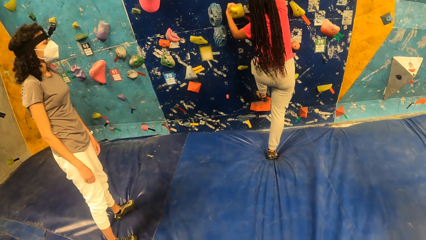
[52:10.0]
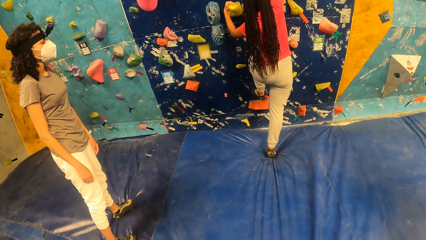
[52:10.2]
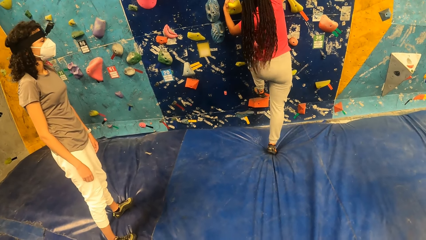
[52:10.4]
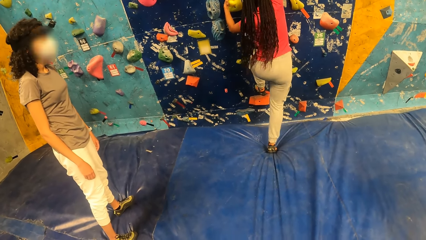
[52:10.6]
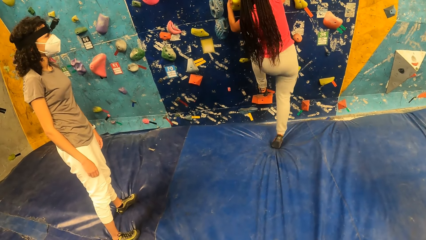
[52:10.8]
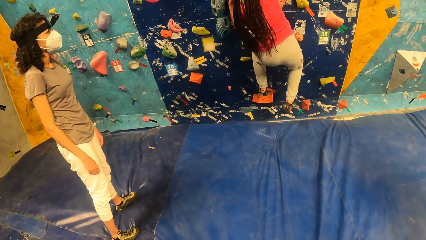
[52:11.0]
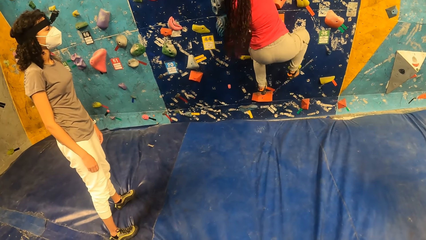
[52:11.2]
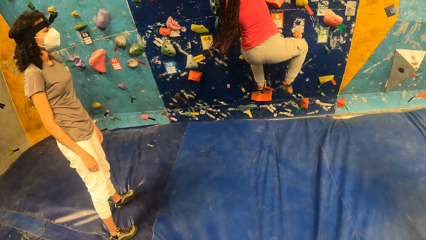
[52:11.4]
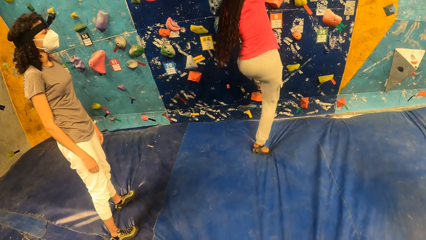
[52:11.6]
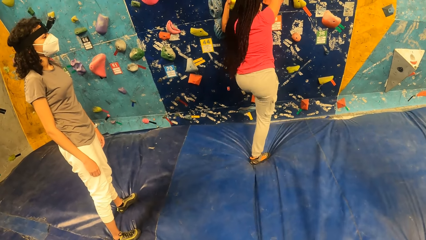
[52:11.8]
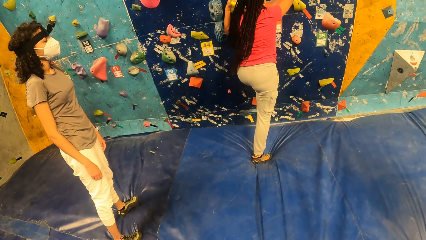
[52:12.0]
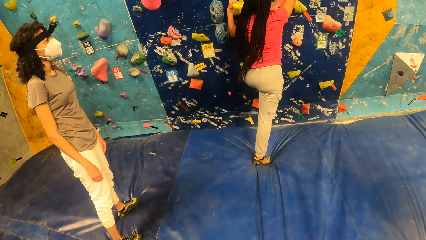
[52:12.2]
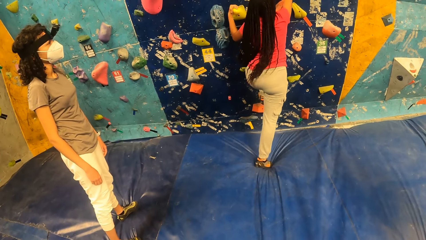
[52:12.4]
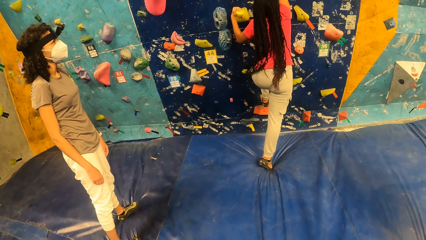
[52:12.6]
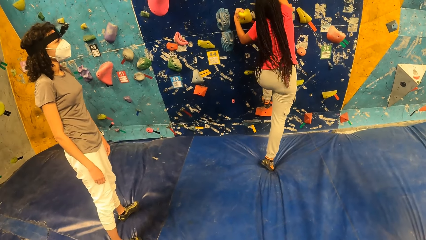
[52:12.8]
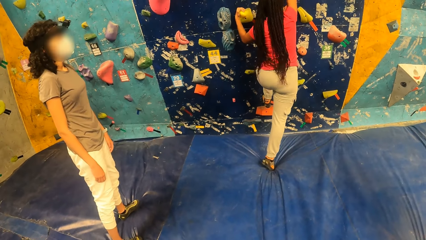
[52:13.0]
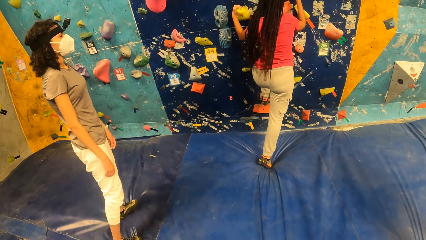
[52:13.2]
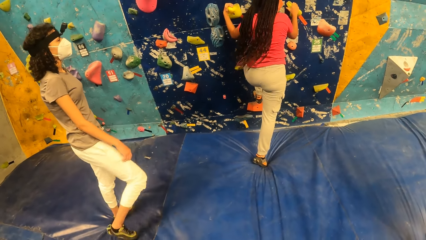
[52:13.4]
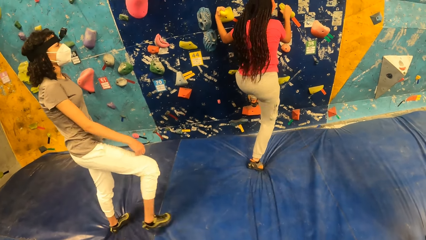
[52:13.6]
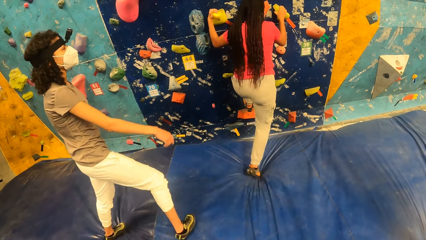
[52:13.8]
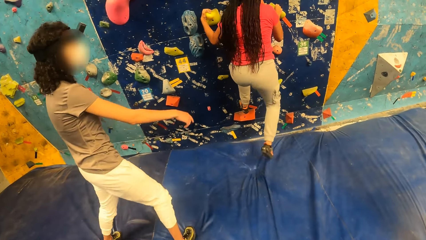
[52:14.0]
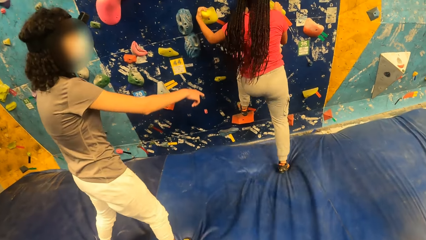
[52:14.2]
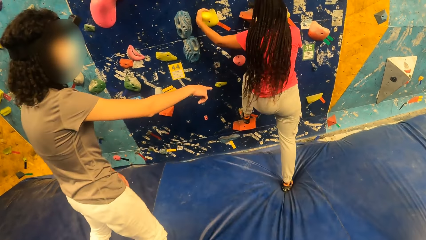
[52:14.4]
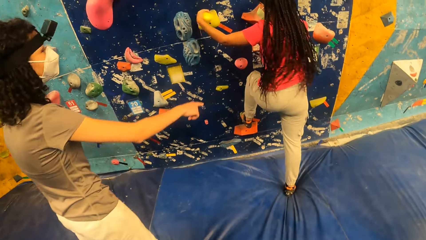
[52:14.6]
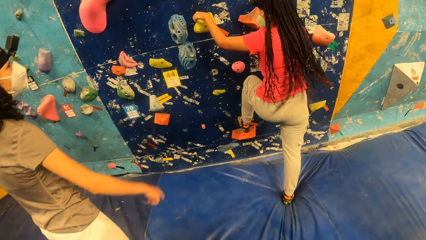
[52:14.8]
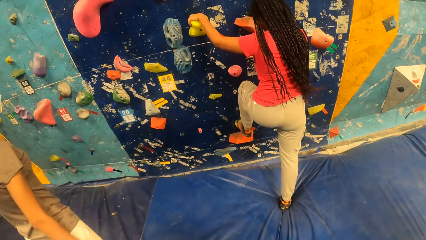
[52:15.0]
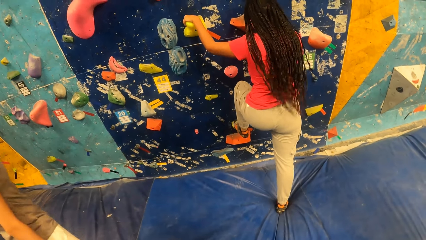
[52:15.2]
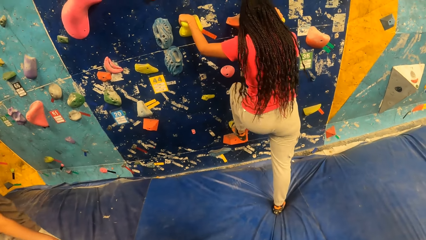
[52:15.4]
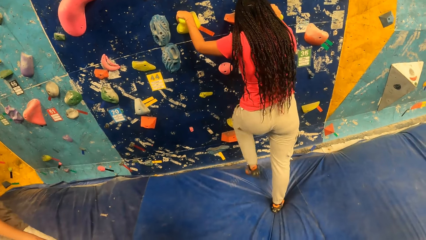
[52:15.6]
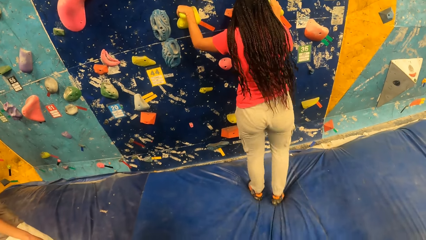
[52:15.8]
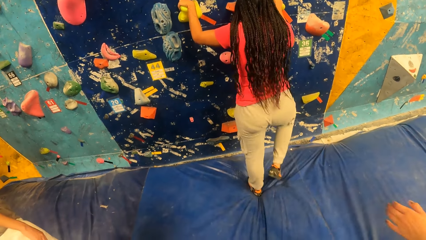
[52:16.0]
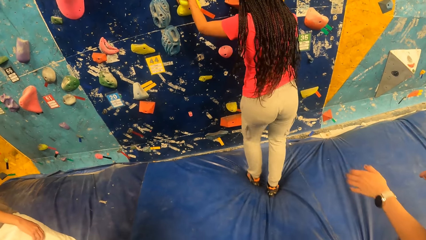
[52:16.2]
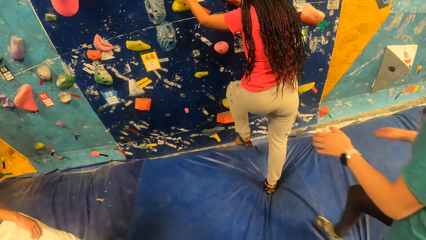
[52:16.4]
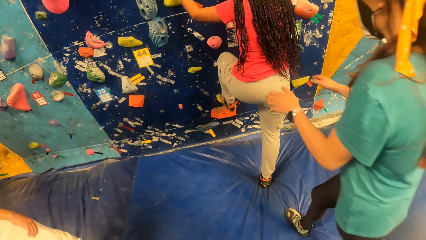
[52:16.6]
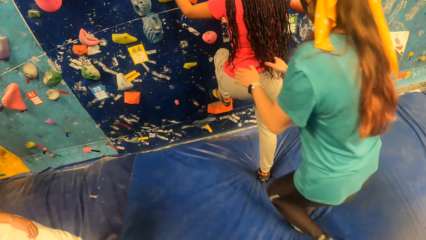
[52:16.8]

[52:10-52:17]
A person climbs the wall.

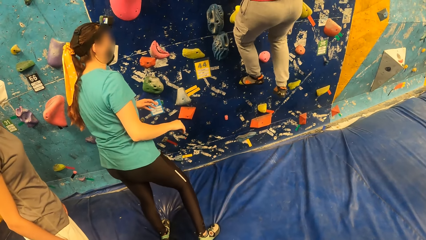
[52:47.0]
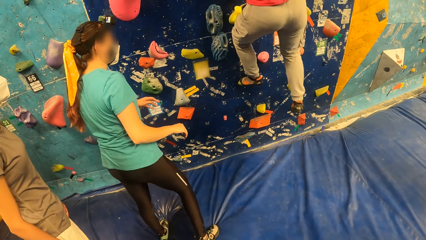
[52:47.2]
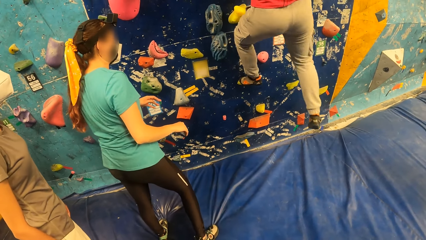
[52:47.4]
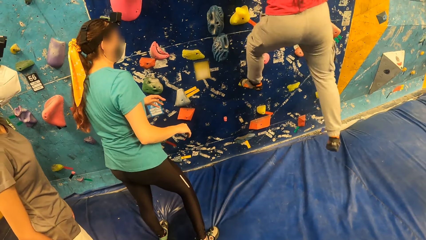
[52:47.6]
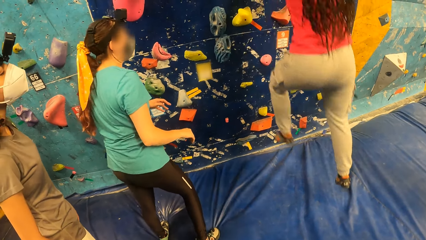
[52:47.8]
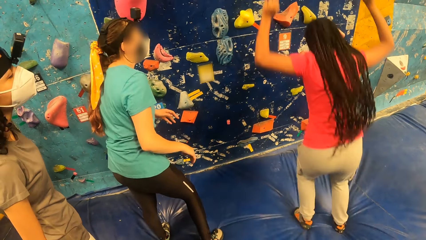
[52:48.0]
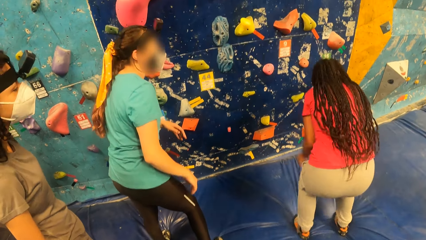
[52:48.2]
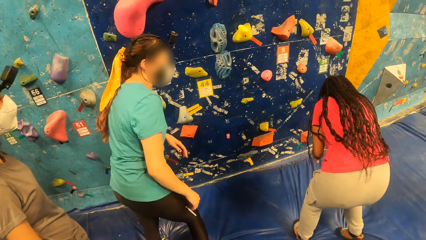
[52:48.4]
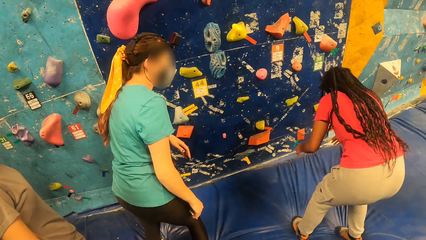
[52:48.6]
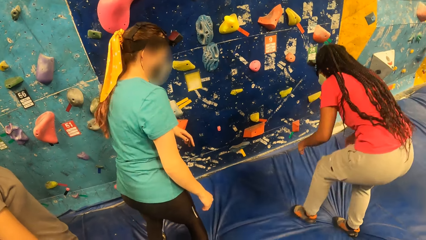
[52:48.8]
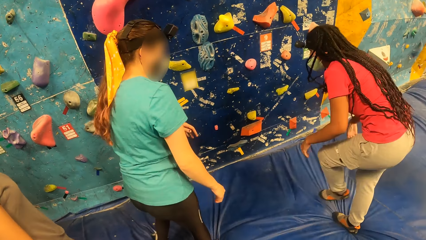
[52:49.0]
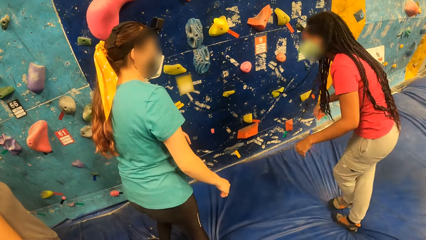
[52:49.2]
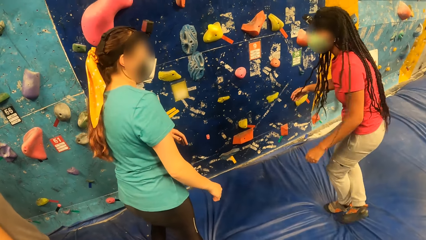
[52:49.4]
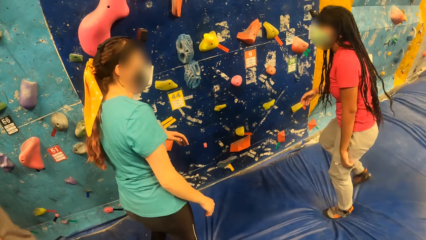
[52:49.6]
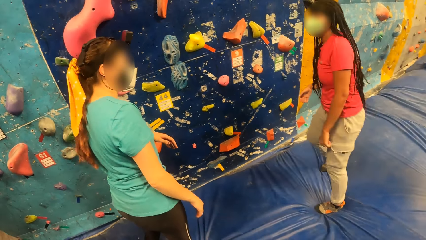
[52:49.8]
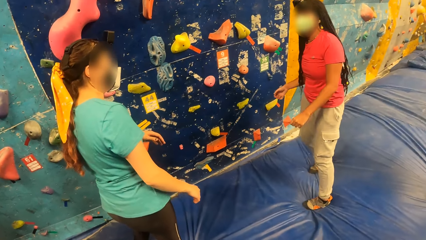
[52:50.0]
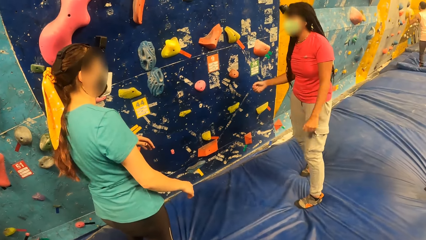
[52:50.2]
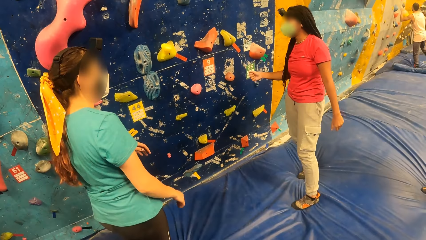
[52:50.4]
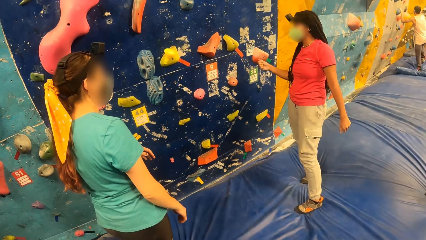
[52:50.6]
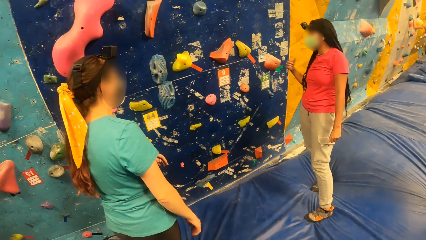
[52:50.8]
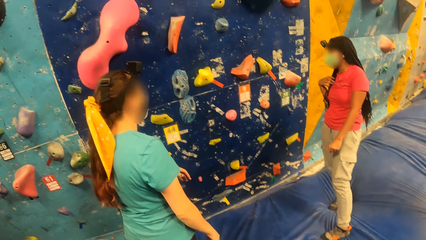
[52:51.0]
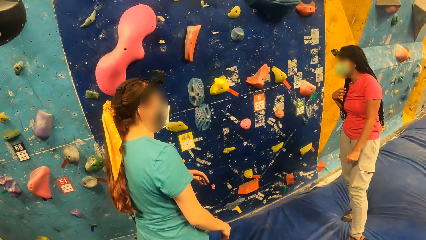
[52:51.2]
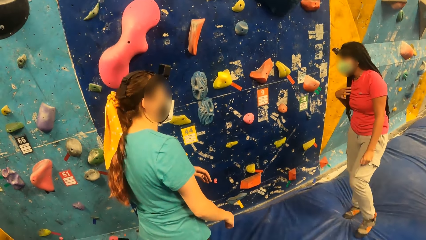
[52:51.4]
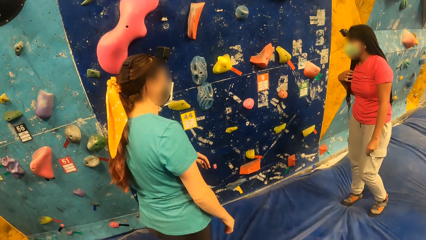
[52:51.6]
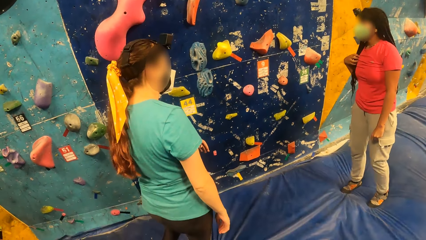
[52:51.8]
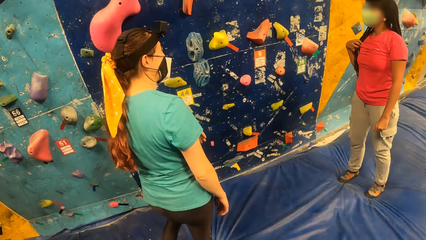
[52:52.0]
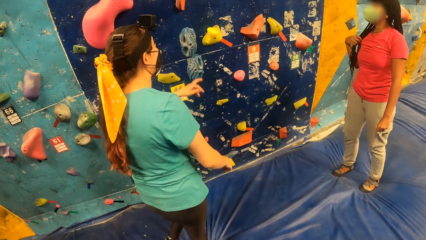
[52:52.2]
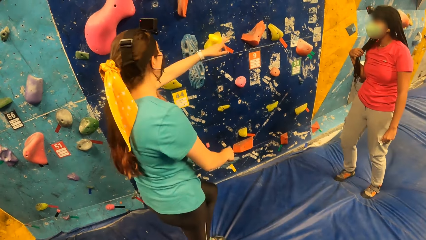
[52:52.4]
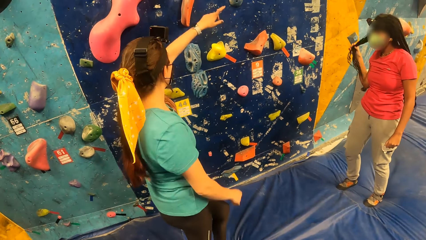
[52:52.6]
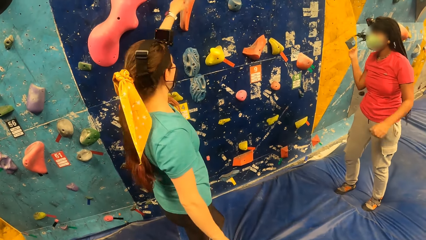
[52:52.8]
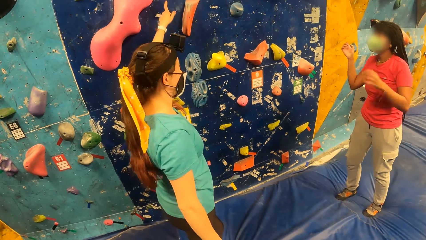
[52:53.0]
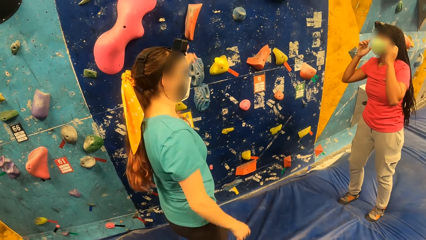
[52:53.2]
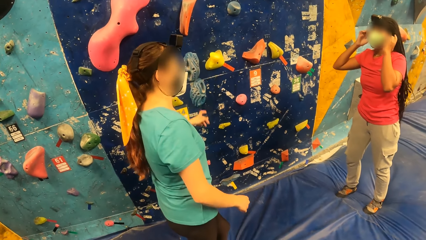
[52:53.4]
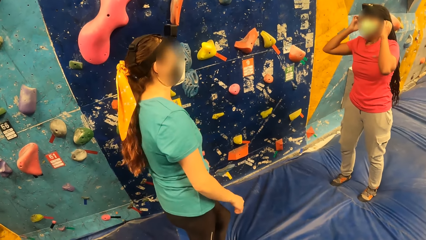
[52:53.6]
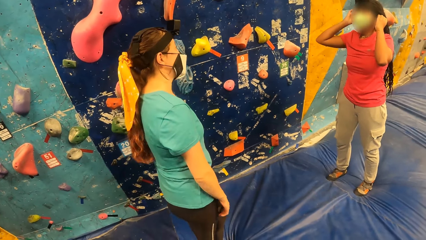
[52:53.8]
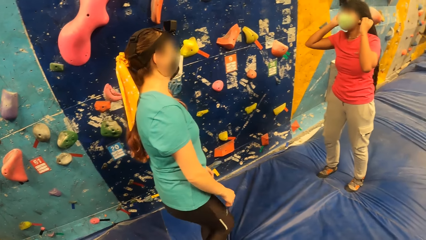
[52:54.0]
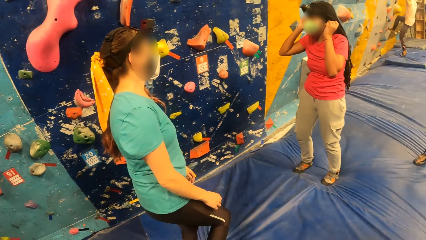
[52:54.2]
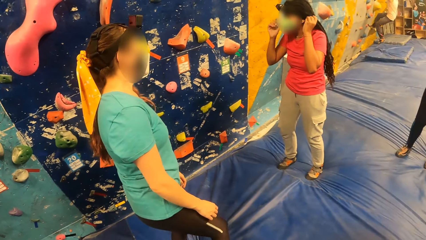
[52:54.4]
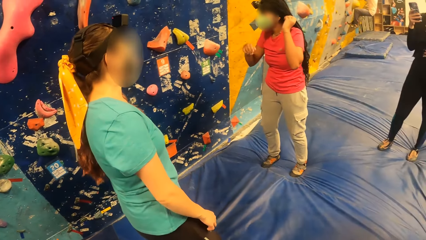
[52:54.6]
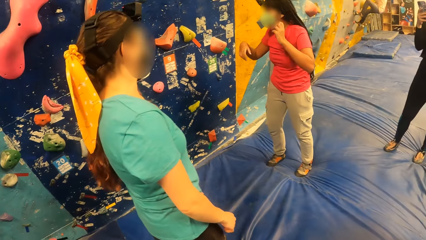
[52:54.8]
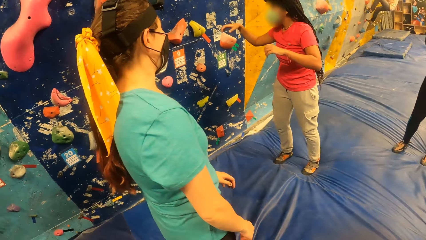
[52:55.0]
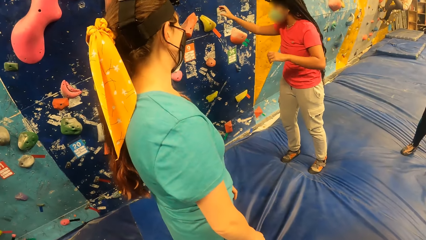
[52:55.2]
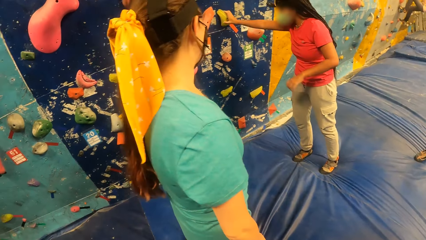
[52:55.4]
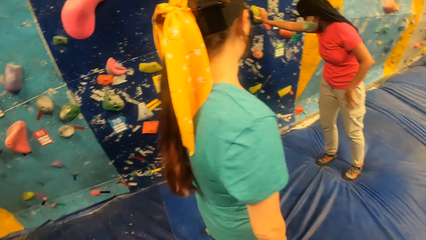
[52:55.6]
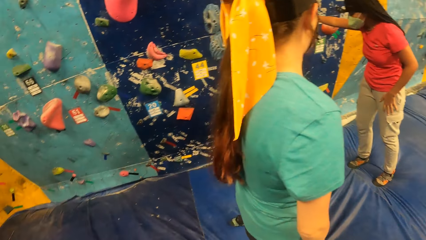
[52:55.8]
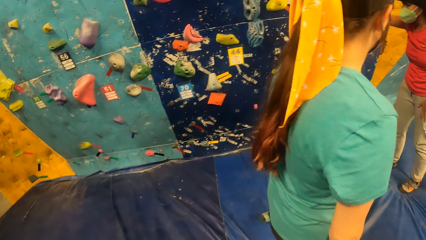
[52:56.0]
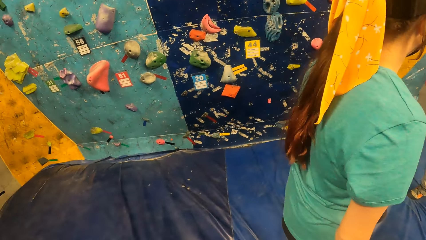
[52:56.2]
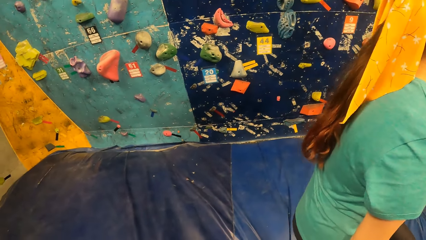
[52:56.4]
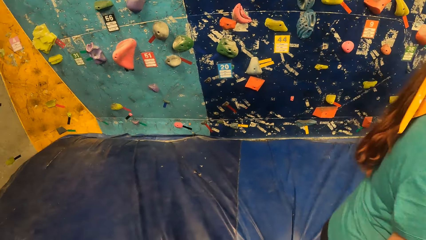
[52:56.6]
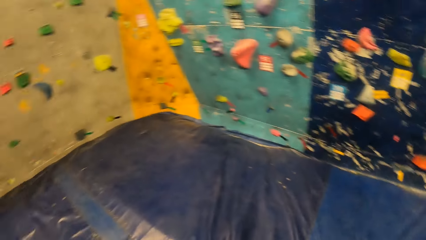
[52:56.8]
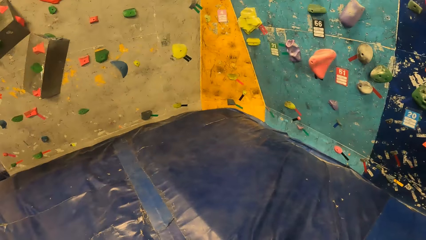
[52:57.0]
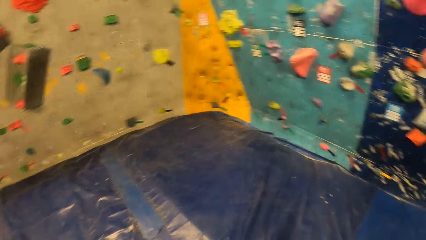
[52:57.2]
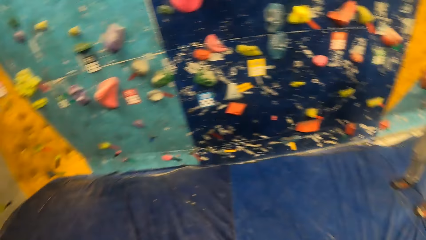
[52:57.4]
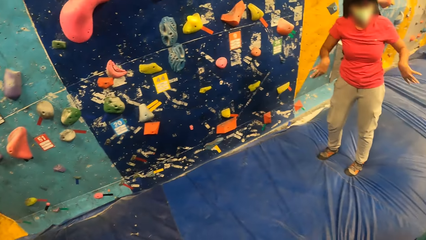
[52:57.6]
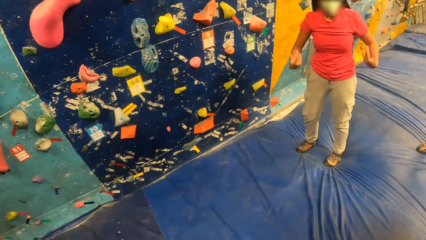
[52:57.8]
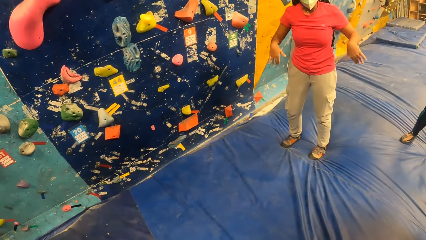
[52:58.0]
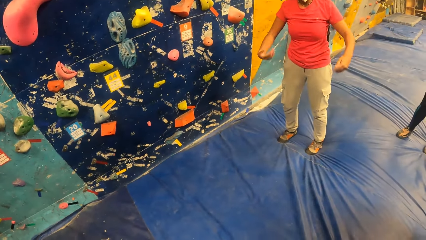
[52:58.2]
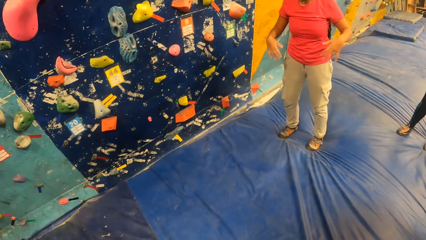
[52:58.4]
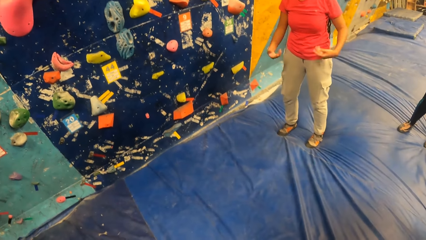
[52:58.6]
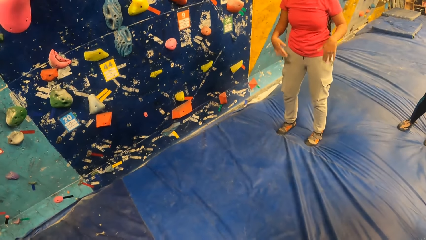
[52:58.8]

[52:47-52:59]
A person jumps back from the wall. The camera wearer looks around the wall.
